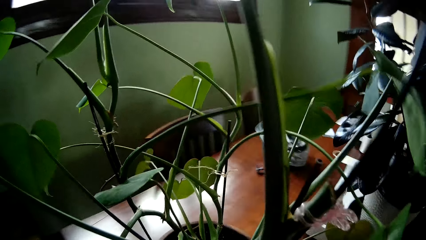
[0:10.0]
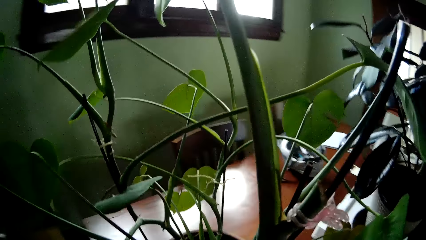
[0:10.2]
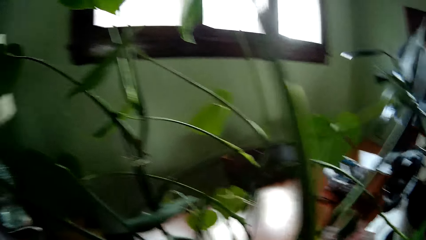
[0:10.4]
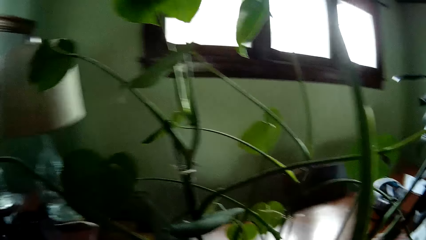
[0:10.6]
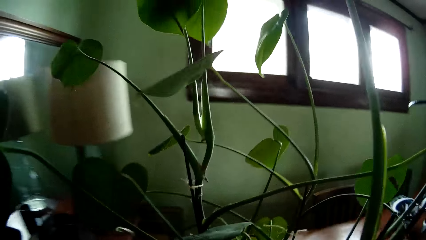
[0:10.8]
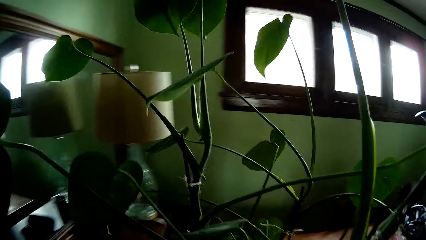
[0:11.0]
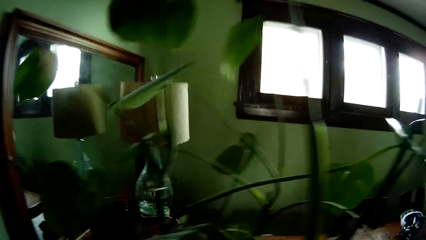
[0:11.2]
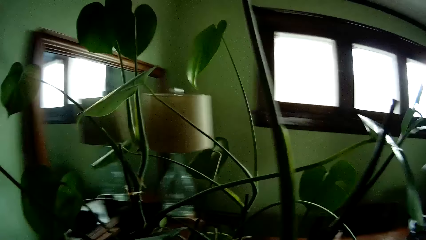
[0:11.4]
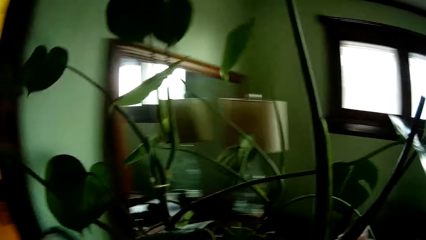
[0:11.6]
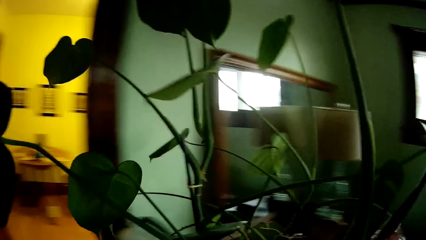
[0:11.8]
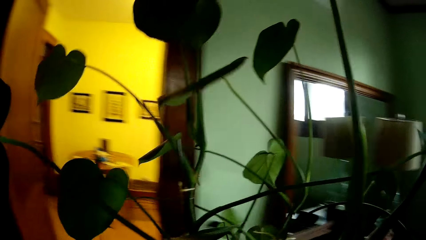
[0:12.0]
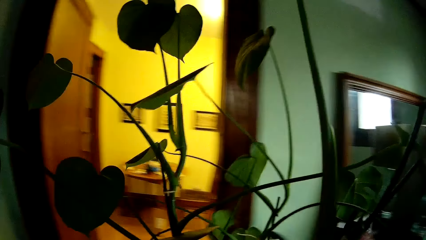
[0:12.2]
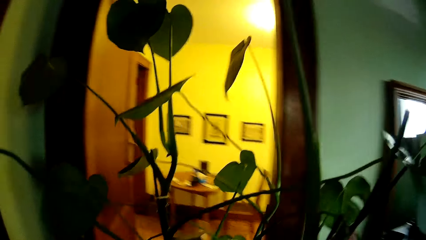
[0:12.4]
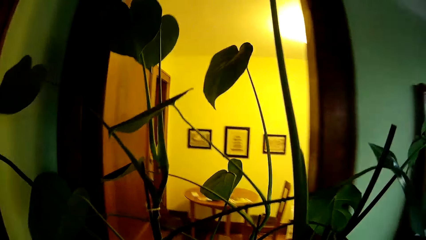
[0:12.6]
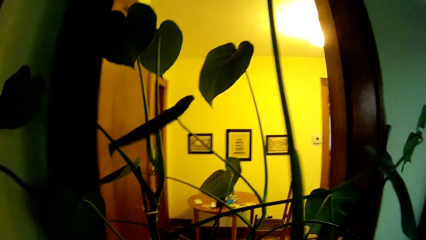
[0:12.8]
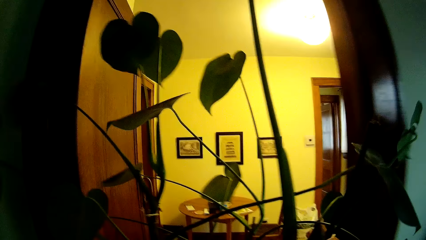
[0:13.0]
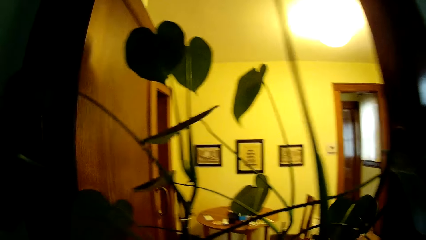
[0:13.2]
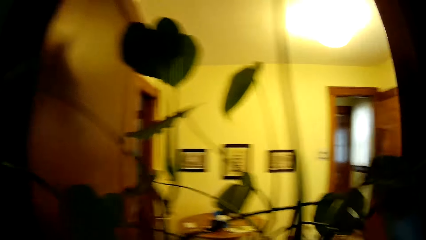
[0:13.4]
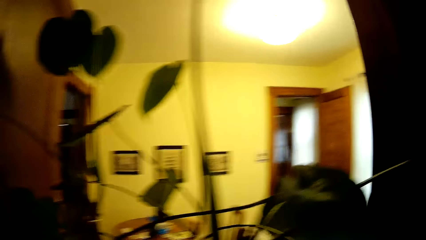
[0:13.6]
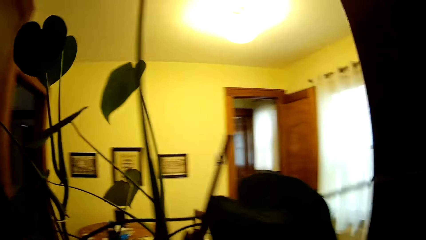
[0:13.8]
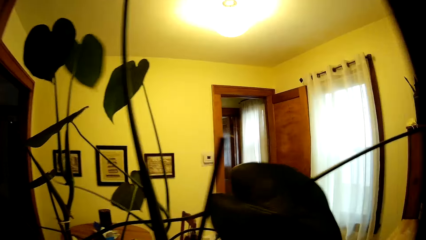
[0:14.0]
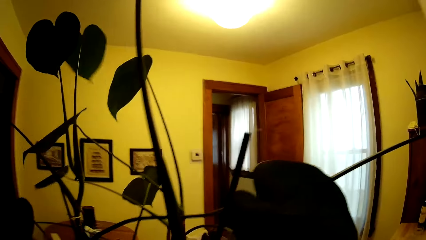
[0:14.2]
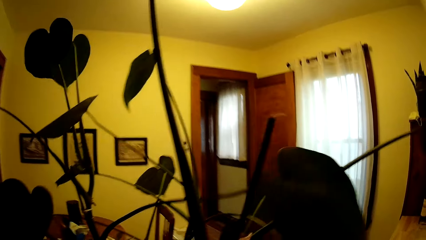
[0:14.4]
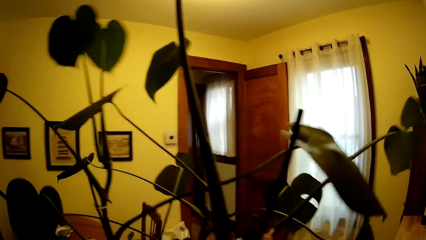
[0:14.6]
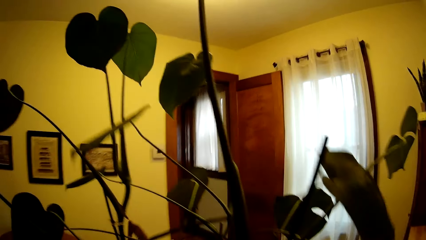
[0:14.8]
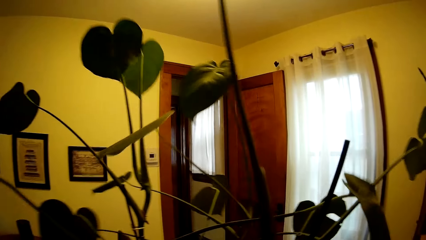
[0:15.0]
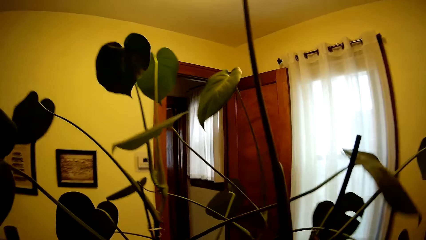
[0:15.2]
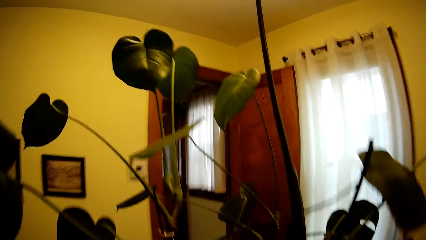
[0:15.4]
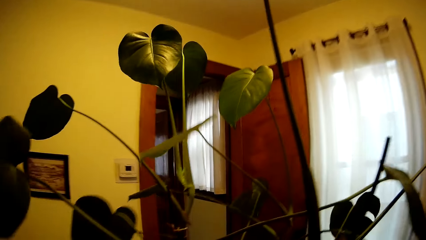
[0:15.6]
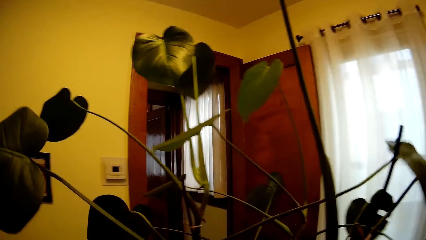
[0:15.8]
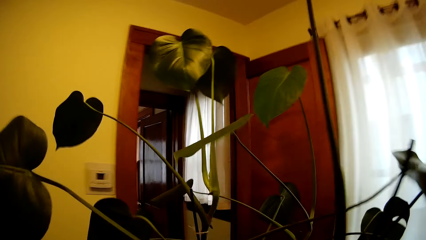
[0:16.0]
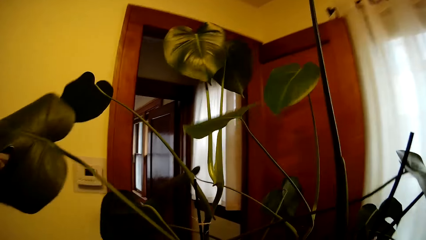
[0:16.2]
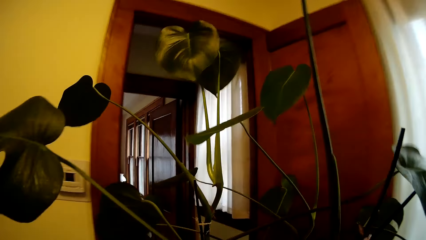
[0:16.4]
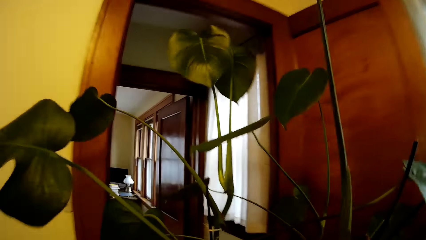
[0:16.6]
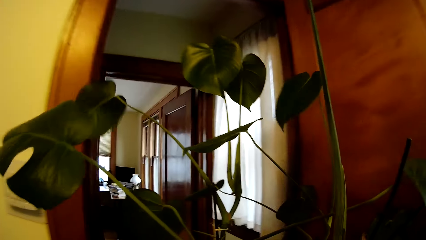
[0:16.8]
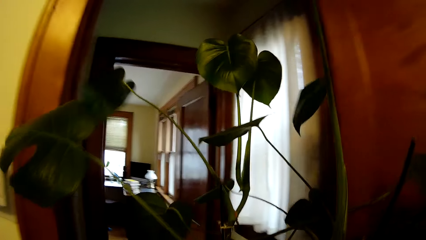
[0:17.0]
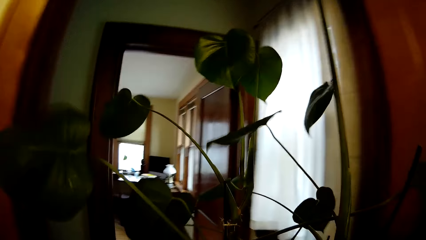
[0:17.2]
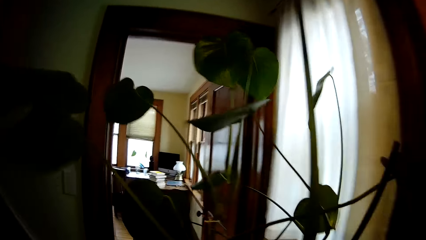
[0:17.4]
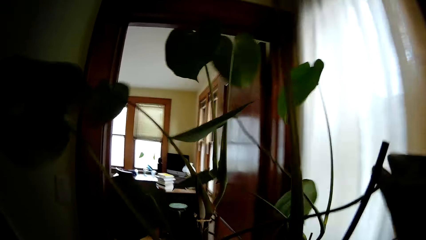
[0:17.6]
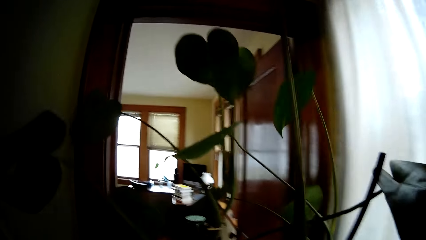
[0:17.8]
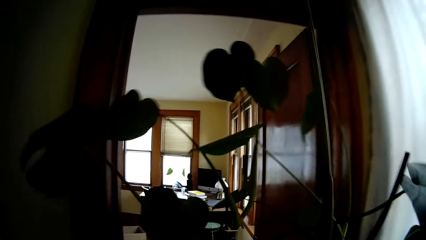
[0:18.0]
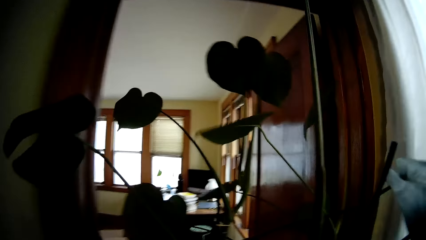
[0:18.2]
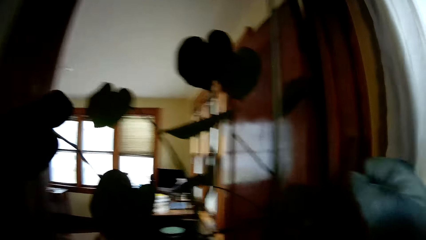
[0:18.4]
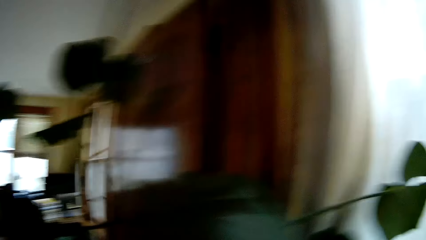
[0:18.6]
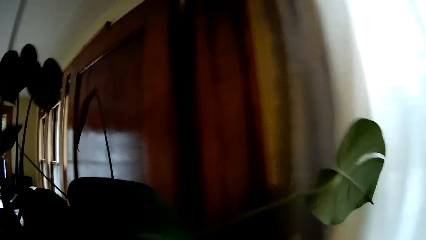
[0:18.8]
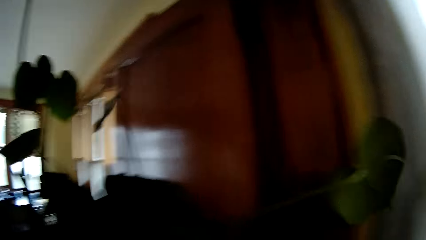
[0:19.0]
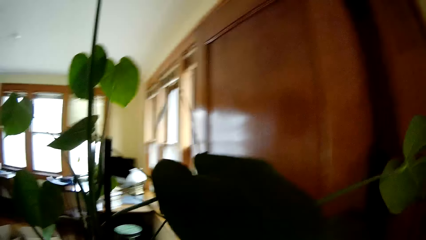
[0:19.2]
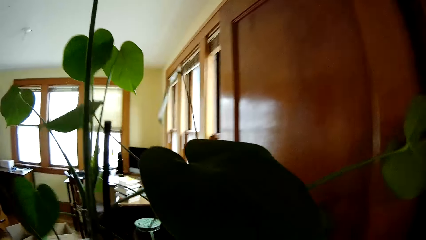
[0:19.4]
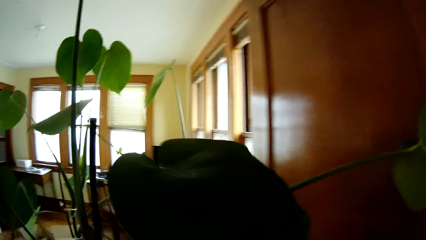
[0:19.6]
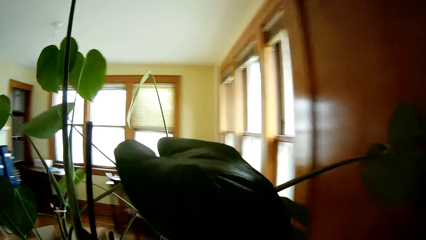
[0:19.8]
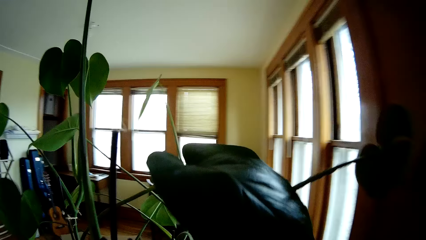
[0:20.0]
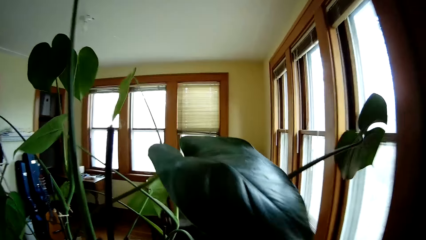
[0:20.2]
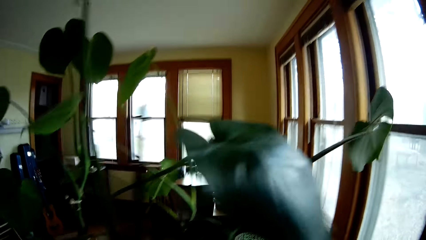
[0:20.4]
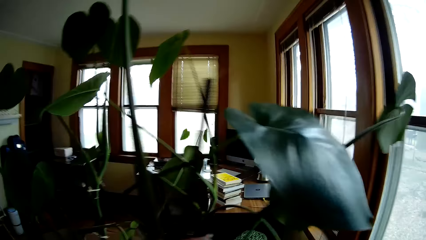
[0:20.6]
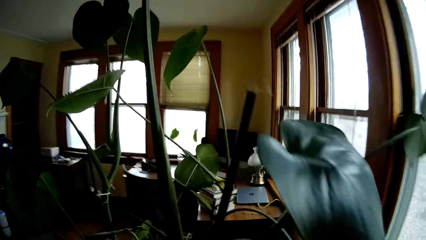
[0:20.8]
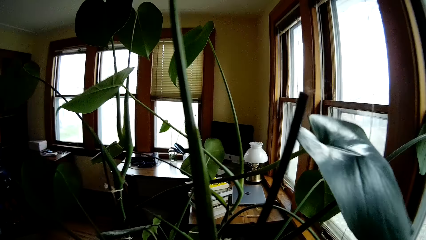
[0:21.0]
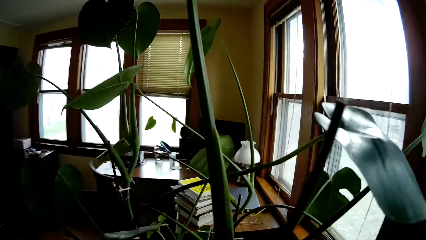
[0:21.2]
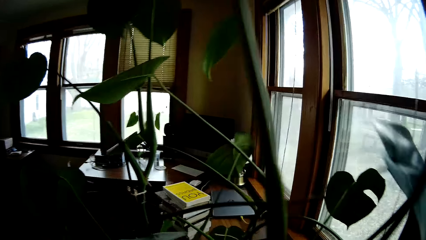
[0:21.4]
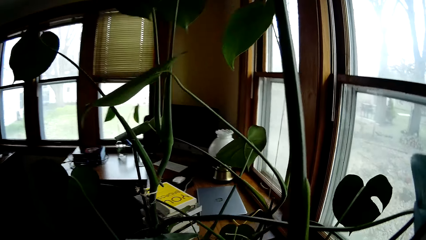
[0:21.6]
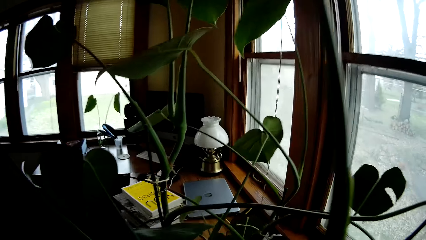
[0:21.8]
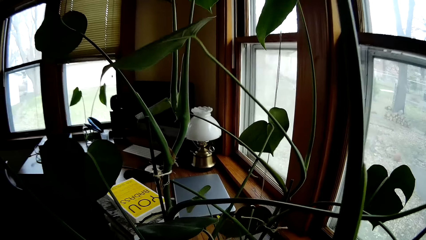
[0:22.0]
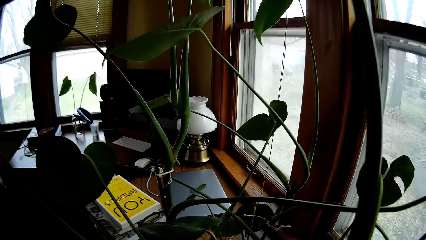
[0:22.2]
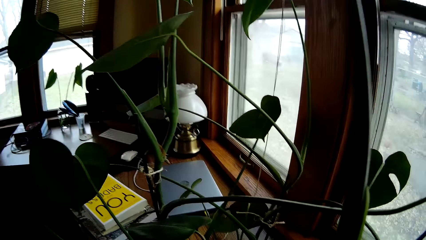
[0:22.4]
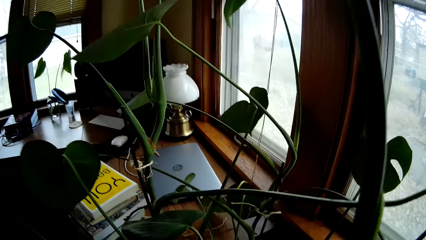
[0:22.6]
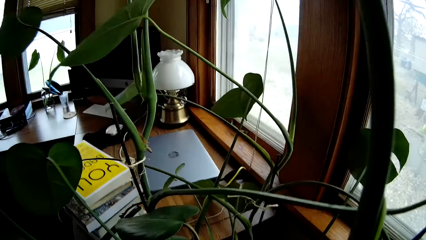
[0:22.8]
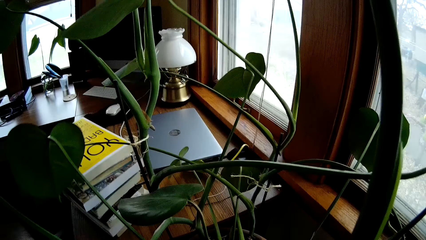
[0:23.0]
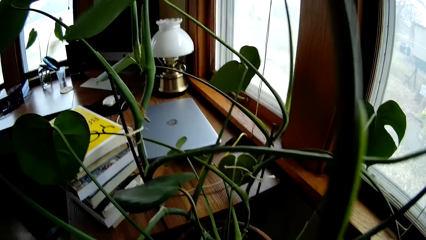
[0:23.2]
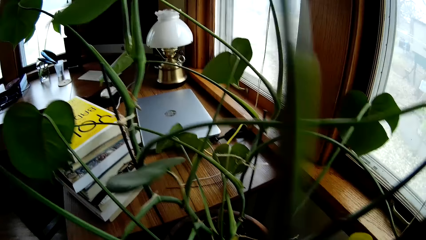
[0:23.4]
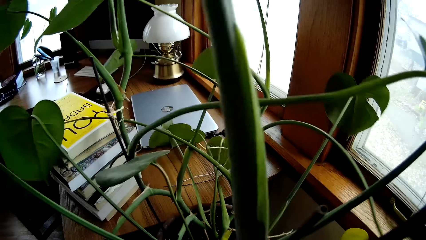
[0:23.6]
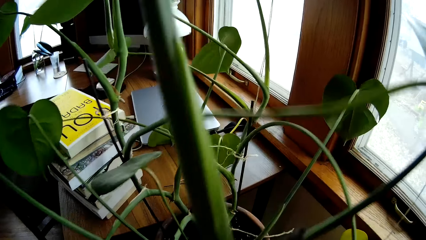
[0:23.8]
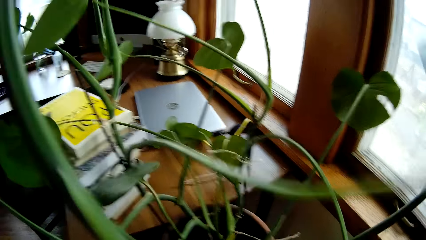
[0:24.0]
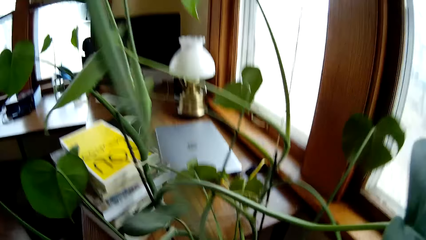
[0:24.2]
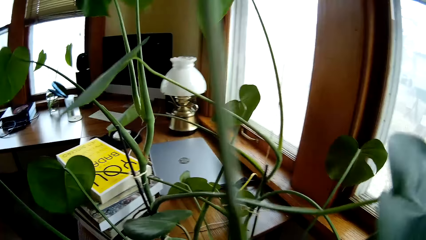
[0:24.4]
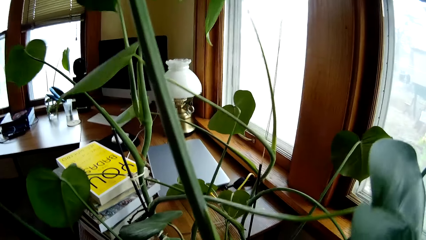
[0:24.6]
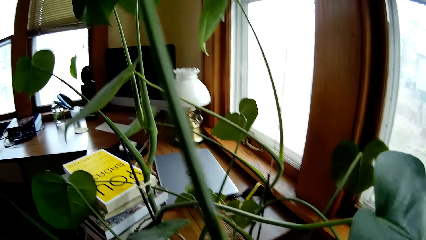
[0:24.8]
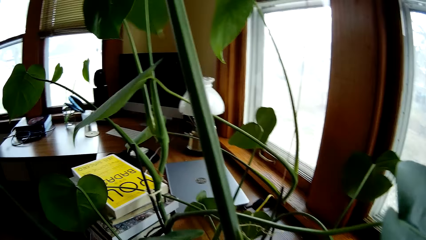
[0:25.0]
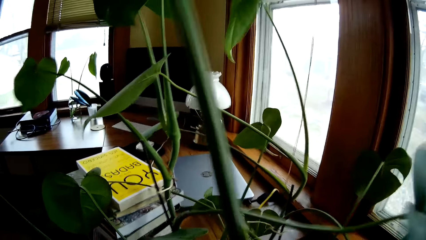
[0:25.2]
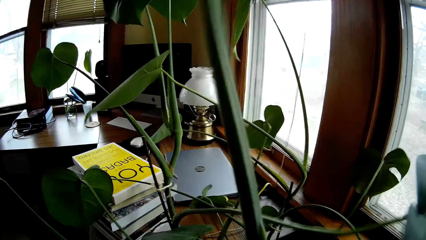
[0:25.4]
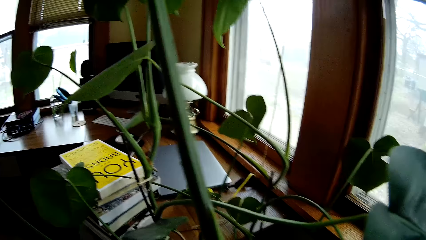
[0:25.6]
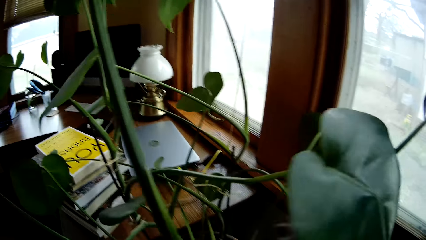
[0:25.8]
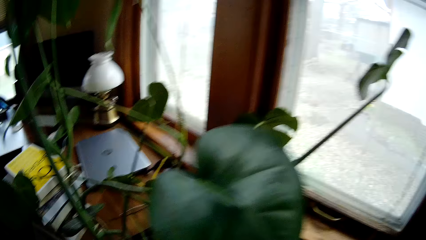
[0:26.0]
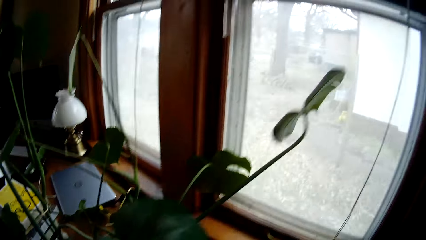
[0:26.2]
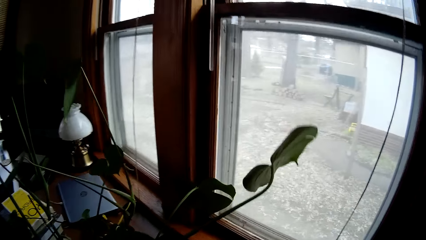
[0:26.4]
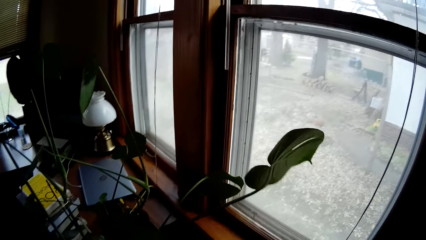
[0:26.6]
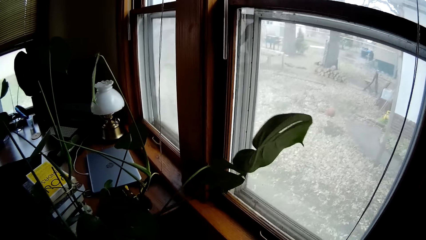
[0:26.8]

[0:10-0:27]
The camera wearer moves with the plant vase. She walks into a study from the dining room. She puts the plant vase down. She drops the flower pot on a stool with her hands.
